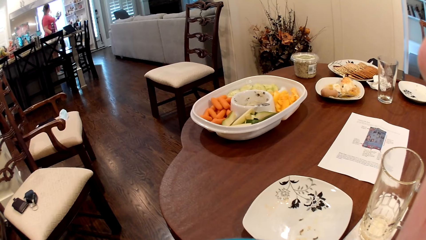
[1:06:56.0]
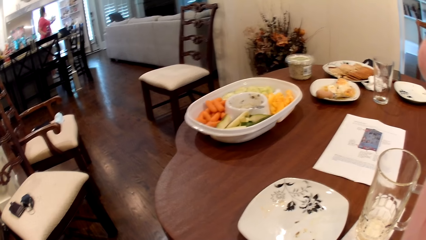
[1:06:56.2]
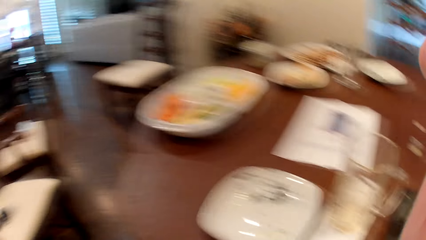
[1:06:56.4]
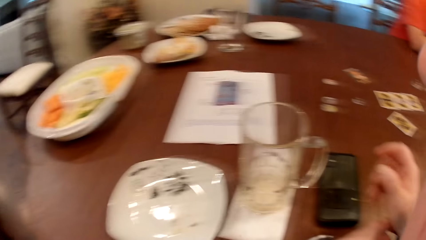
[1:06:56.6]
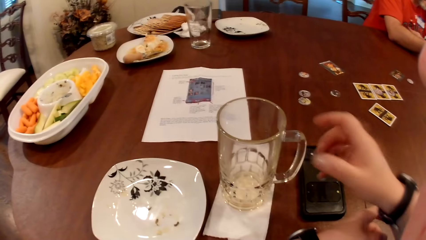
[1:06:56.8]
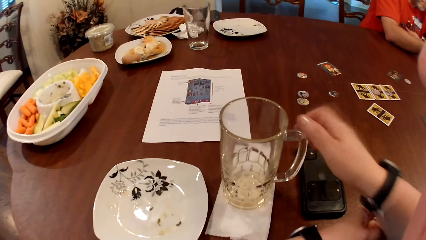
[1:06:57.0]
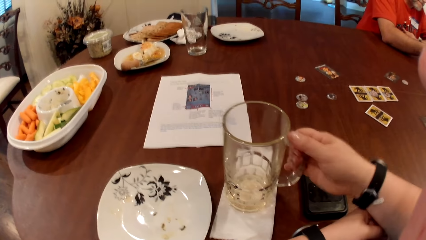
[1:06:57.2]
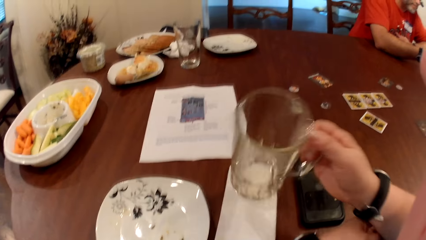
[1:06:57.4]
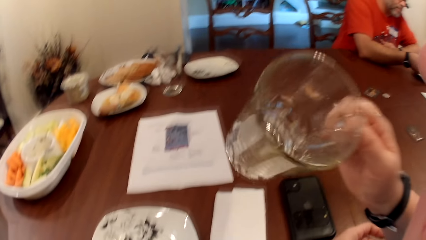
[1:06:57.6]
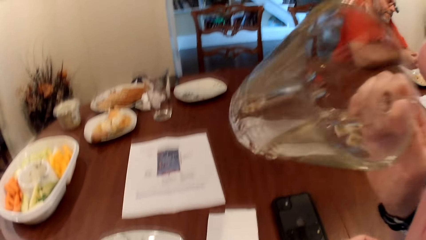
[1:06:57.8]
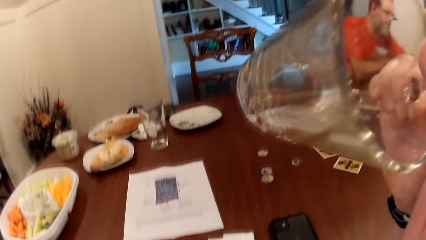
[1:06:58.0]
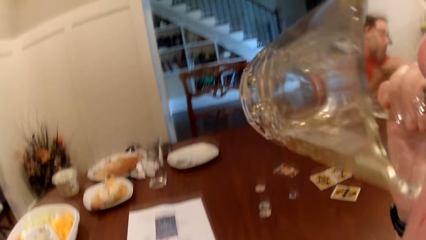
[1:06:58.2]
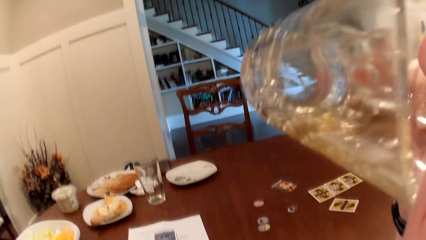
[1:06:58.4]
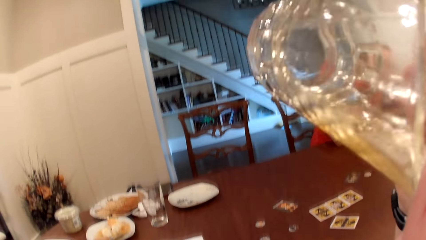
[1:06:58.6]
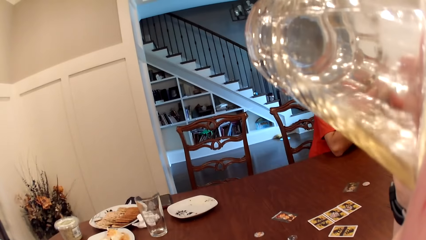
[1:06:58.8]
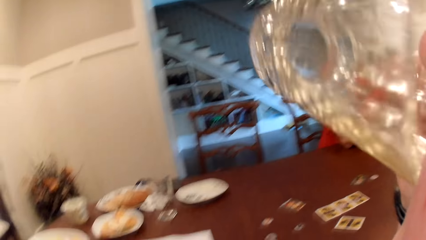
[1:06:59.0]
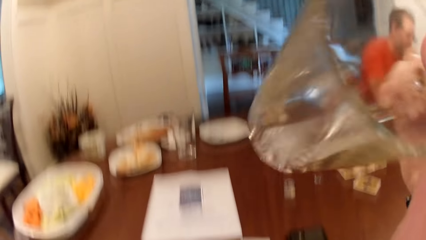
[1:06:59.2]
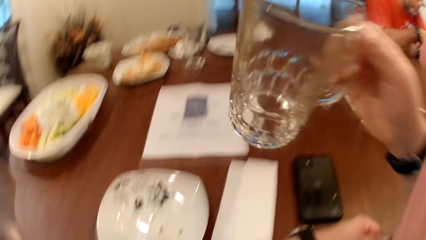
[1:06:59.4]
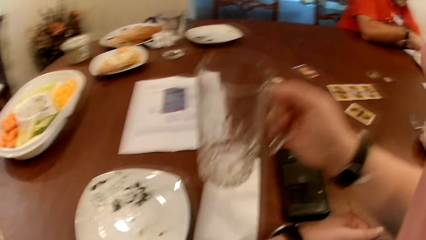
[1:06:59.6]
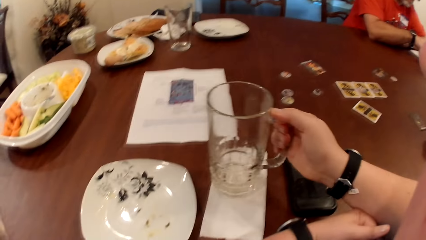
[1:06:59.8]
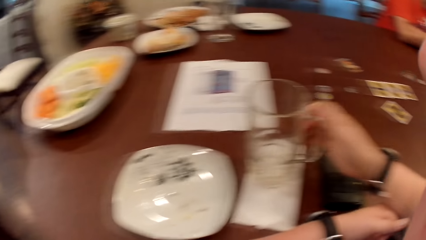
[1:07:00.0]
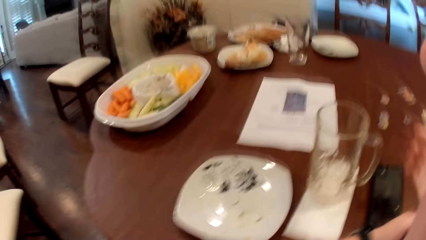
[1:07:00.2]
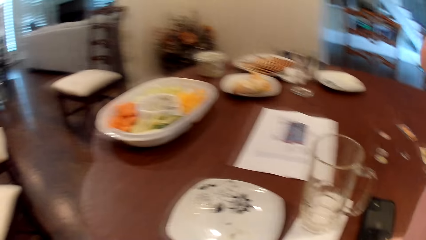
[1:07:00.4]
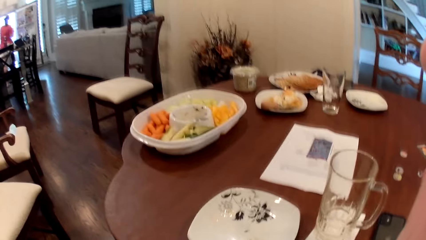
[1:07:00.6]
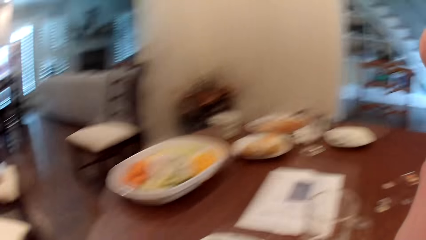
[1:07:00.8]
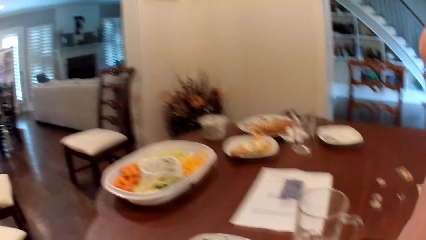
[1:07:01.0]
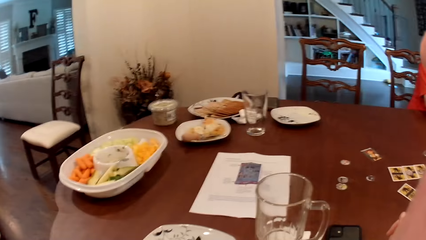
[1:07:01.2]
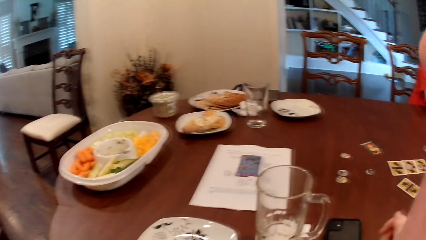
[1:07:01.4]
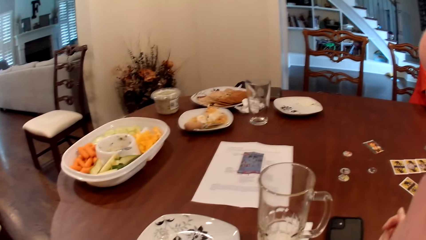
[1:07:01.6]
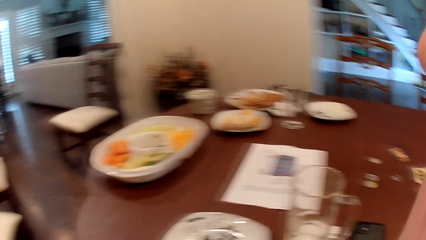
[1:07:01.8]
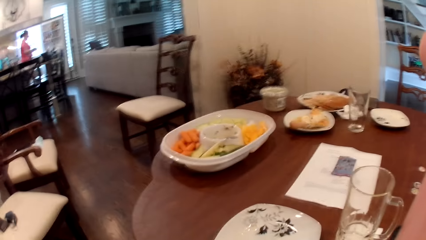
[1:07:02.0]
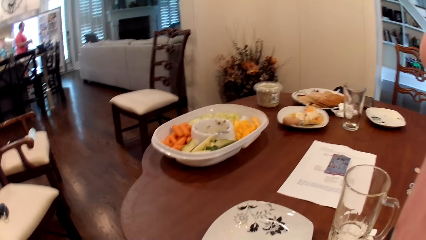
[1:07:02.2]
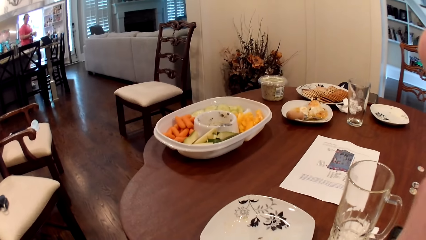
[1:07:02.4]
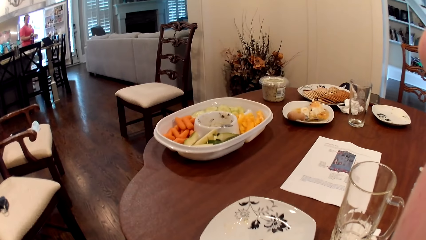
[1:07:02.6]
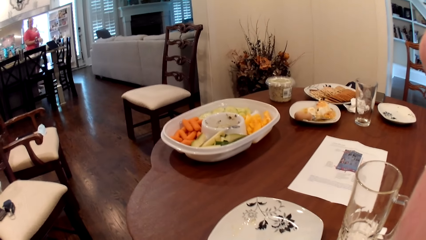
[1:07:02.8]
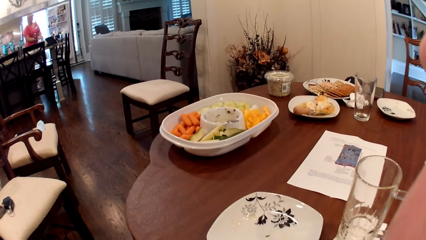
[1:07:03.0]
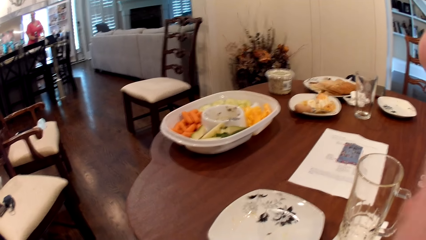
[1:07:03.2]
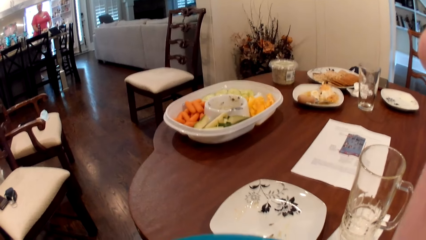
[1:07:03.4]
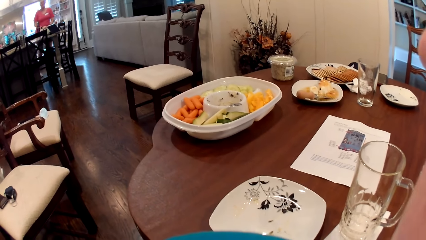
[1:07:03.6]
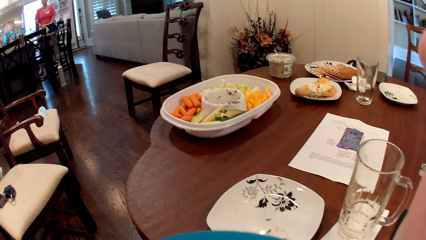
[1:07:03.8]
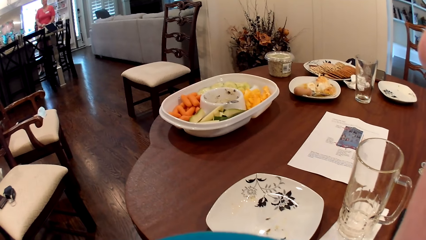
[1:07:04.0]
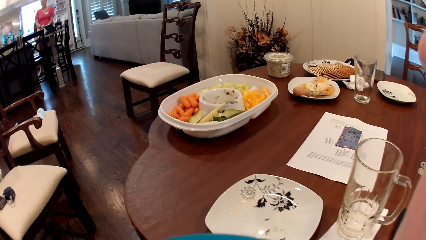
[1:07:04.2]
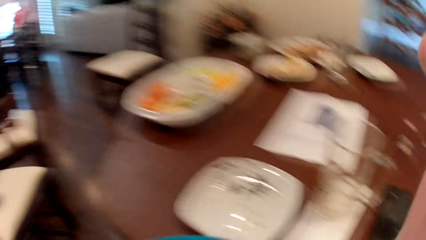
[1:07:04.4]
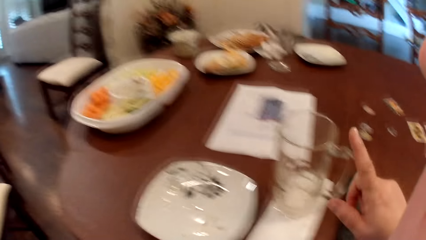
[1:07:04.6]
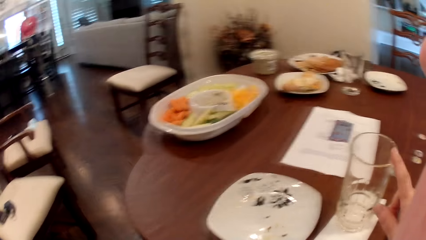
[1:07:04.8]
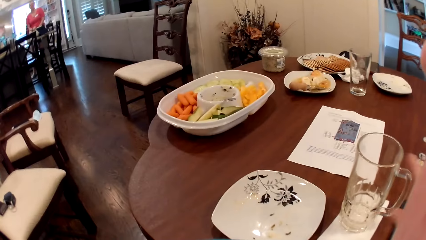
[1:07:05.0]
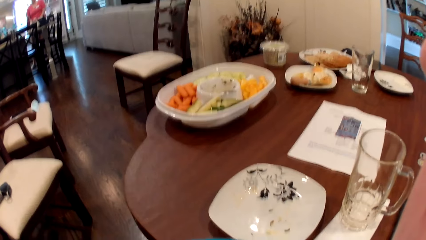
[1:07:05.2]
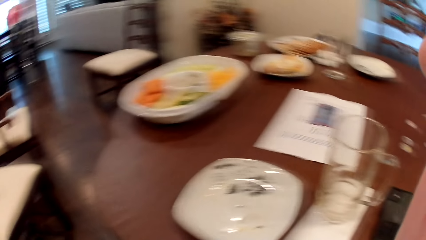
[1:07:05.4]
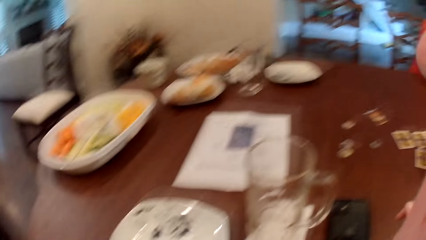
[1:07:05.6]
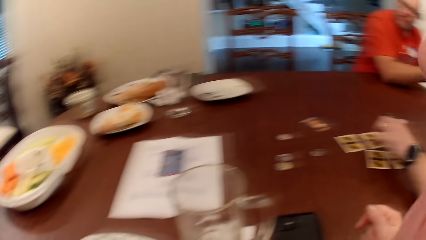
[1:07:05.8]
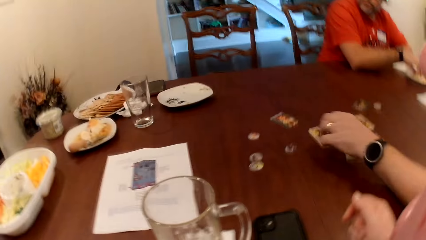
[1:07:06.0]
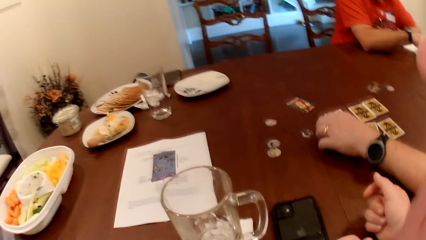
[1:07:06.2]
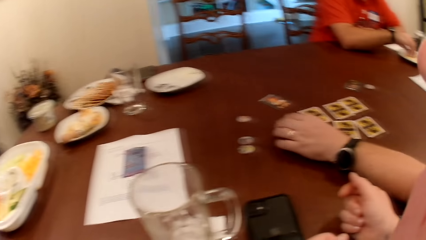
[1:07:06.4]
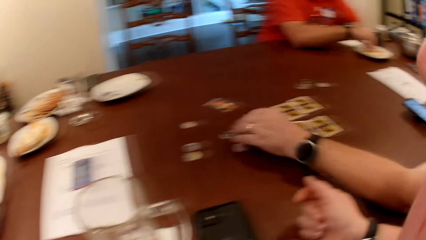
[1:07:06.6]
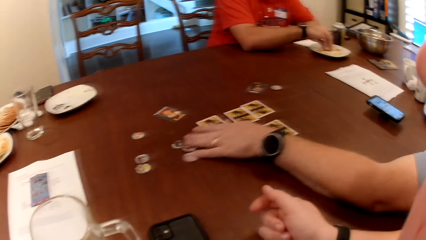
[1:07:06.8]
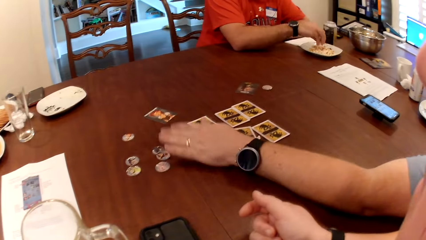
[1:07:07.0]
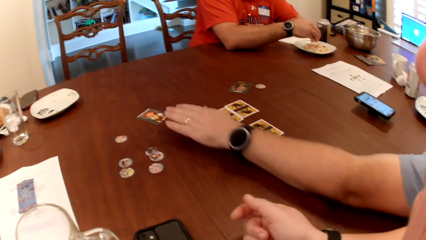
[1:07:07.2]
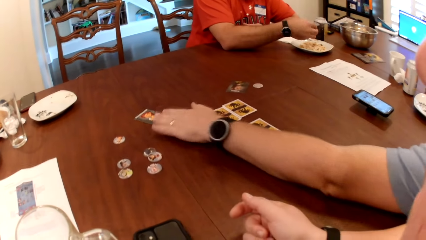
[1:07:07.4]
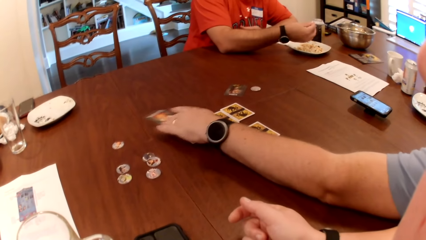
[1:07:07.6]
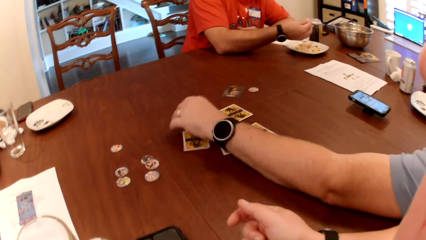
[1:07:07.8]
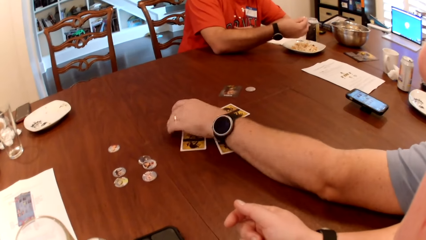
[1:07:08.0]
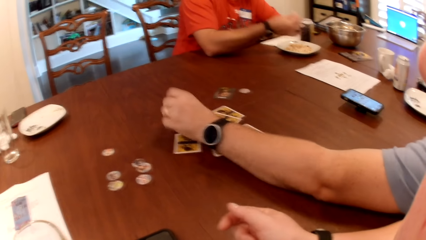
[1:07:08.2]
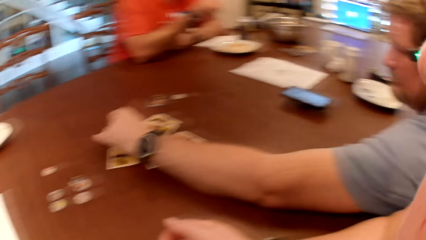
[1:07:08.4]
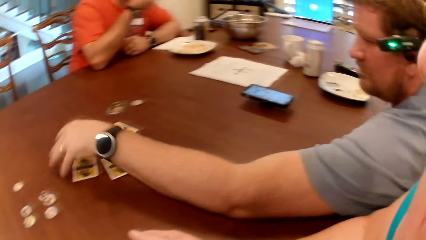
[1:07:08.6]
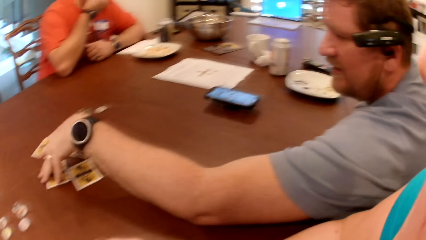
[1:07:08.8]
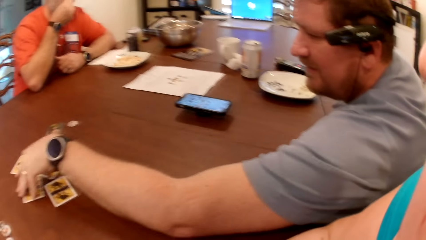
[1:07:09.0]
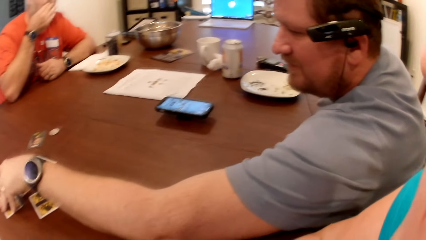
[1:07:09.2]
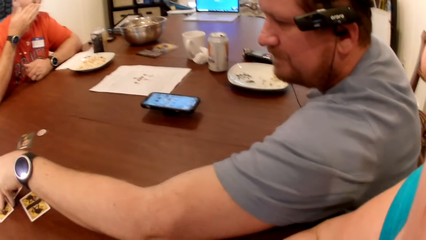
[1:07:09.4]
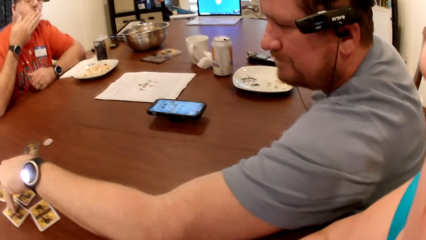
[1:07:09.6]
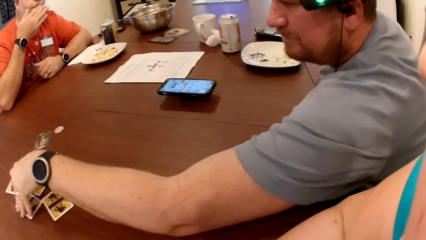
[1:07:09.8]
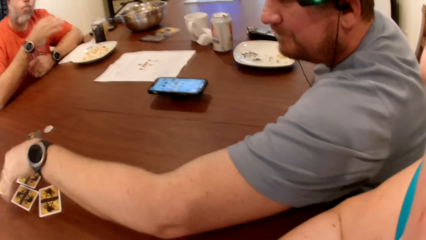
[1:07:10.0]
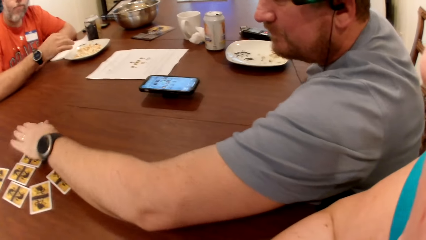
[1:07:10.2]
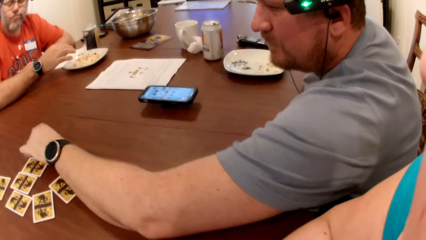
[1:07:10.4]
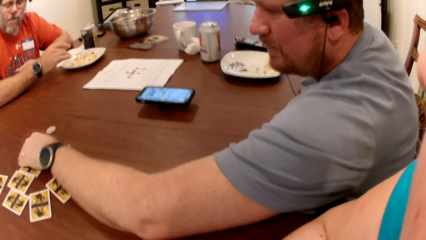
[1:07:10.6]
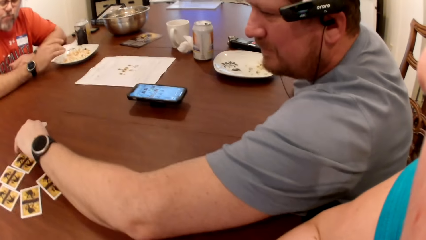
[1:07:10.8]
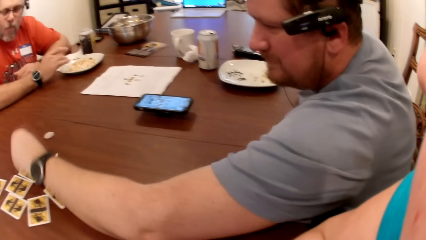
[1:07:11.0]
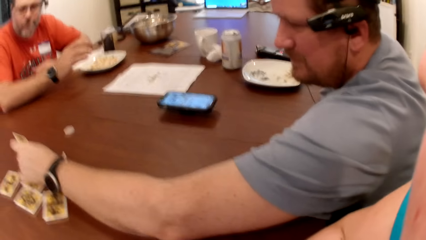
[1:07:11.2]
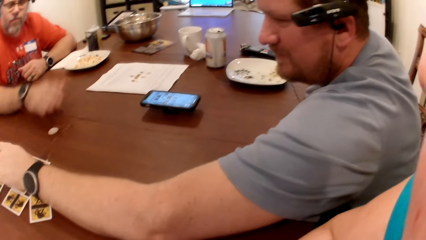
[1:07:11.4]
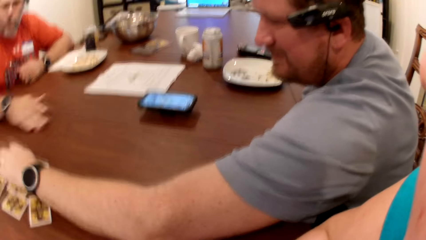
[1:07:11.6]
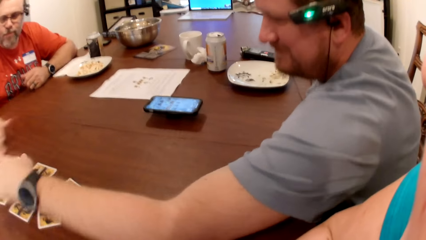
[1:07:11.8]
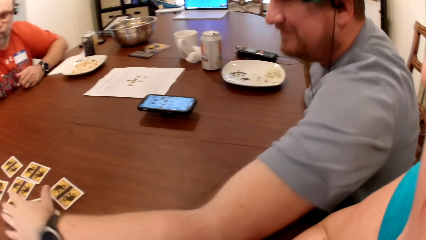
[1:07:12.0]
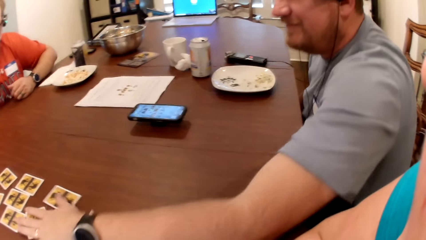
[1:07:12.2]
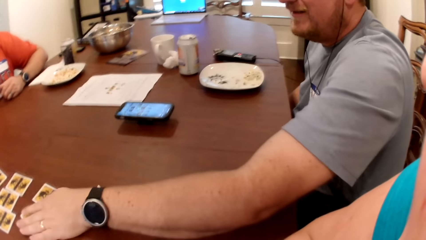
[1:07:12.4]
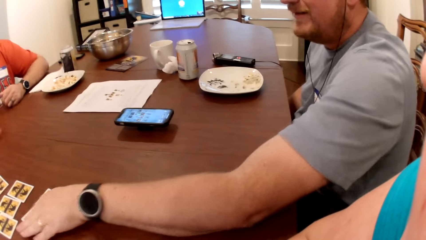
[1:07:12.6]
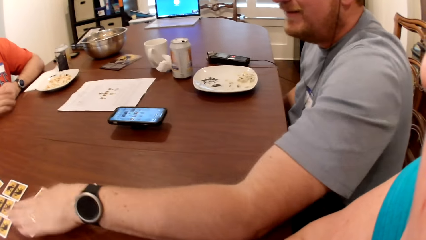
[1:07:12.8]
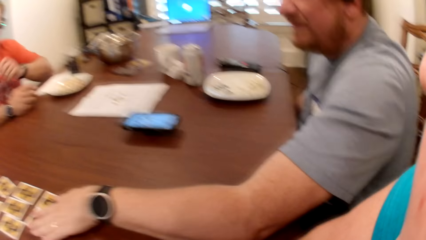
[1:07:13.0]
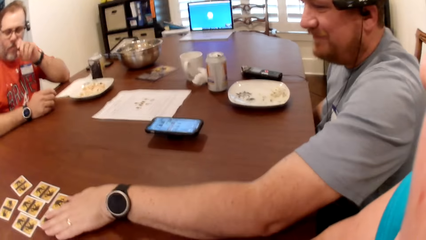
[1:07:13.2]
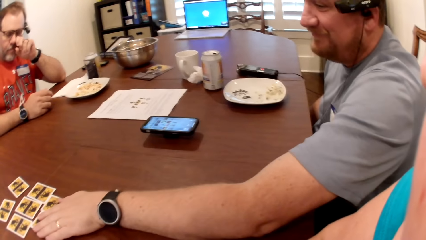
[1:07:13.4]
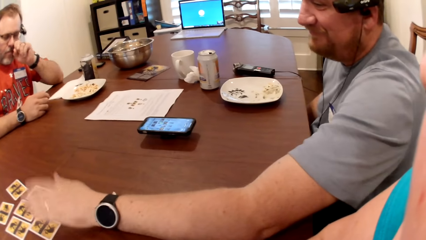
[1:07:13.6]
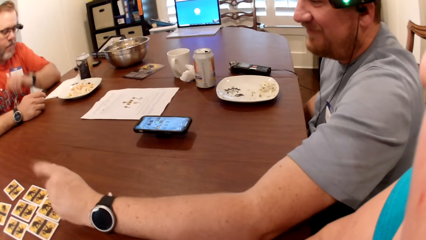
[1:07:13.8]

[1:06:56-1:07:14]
The camera wearer picks up a glass cup on the table with her right hand. She holds the glass. She drinks juice from the glass cup on the table with her right hand. She drops the glass cup in her right hand on the table. She turns around. A man moves the coins on the table with his left hand. A person holds a card on the table. The man moves the cards on the table with his left hand. Another man moves a coin on the table with his left hand.
